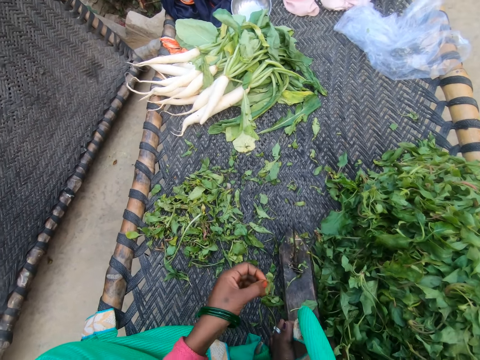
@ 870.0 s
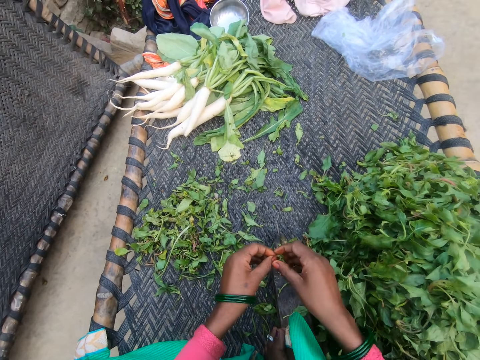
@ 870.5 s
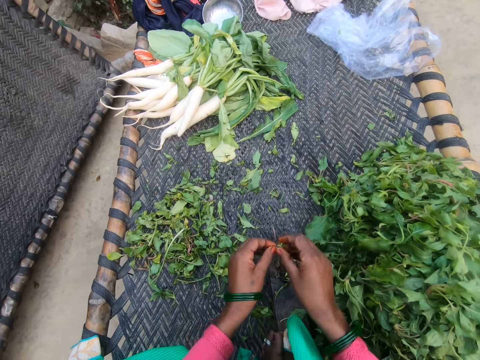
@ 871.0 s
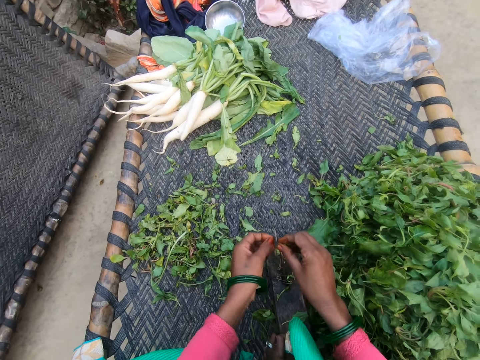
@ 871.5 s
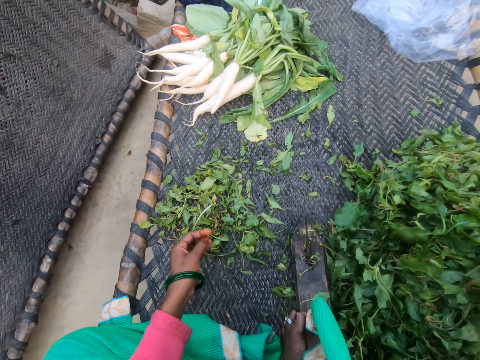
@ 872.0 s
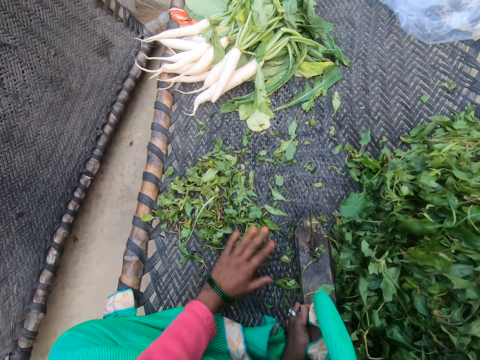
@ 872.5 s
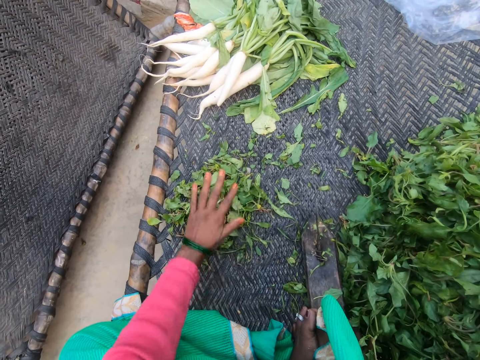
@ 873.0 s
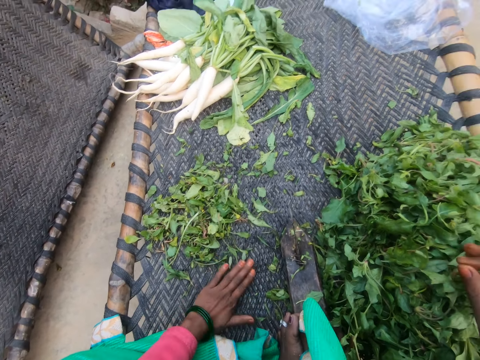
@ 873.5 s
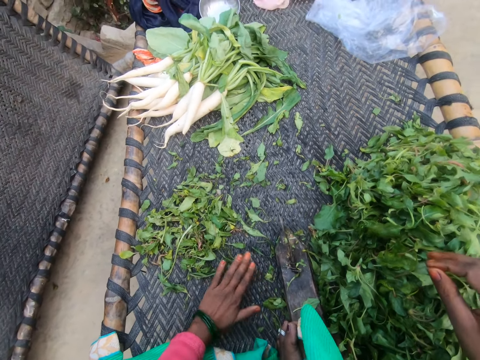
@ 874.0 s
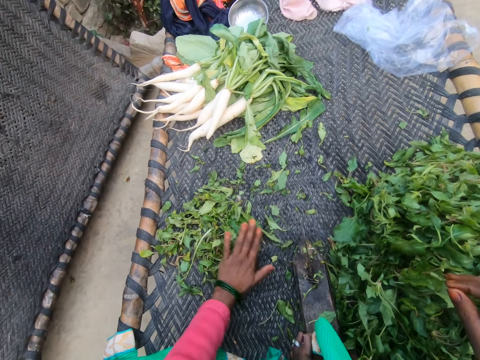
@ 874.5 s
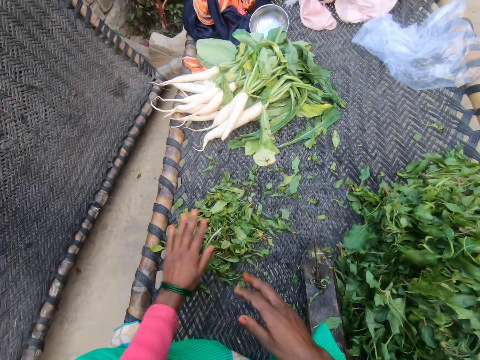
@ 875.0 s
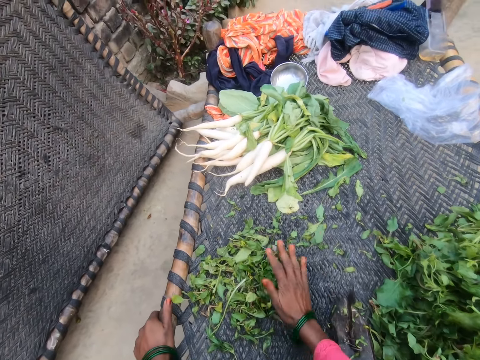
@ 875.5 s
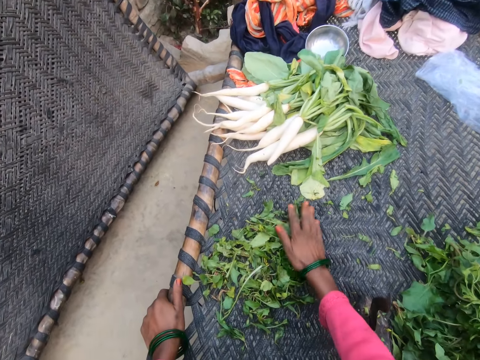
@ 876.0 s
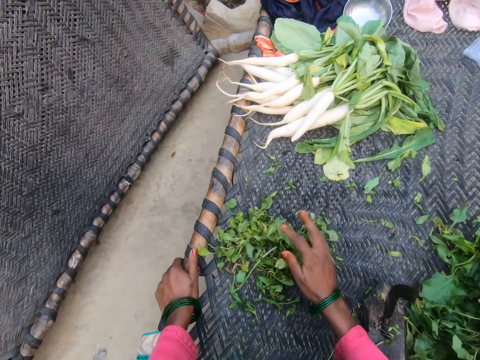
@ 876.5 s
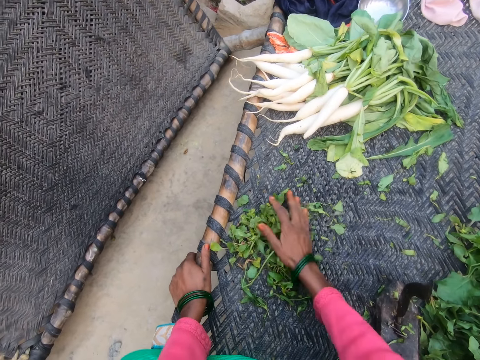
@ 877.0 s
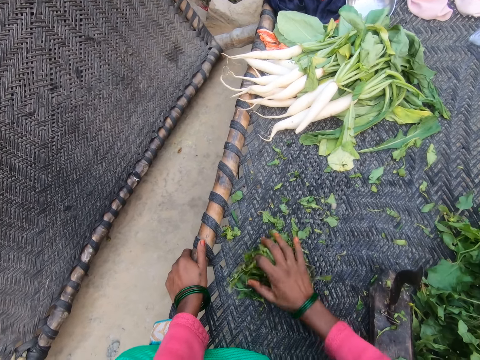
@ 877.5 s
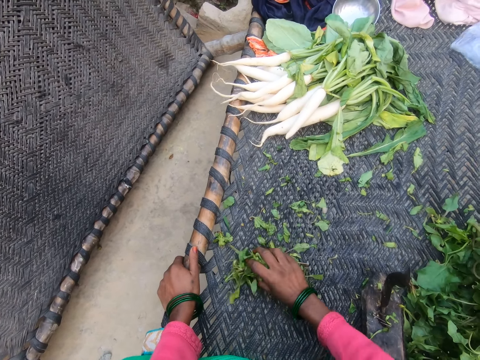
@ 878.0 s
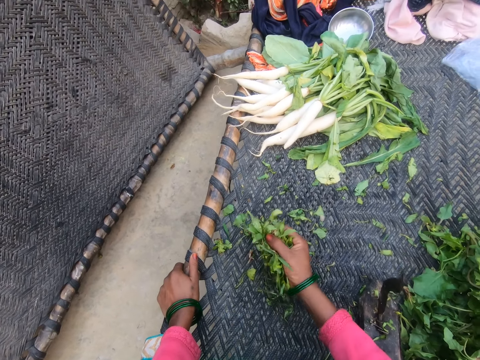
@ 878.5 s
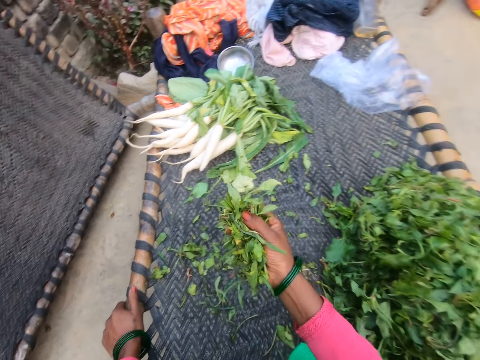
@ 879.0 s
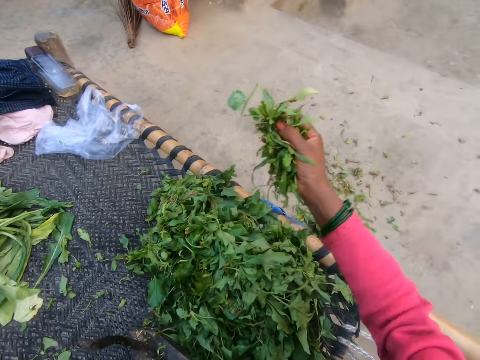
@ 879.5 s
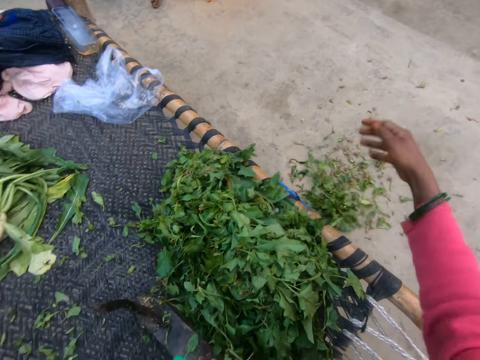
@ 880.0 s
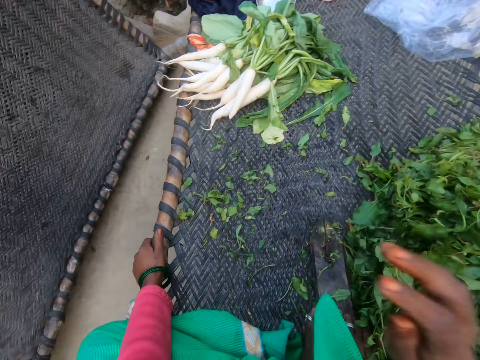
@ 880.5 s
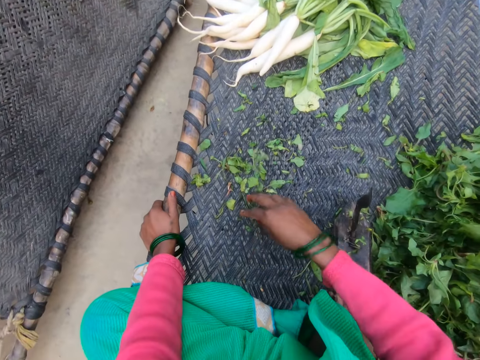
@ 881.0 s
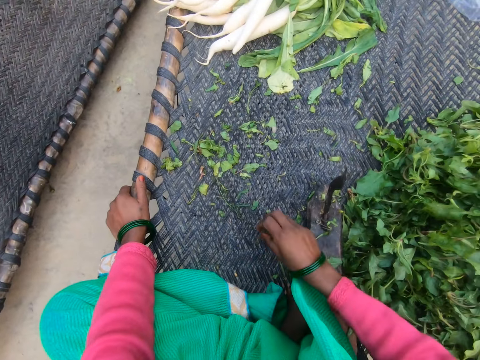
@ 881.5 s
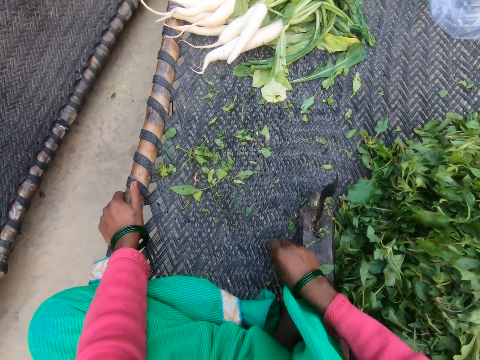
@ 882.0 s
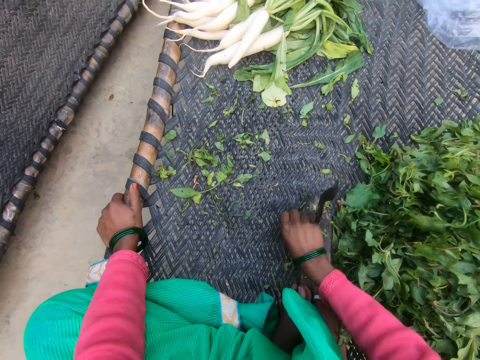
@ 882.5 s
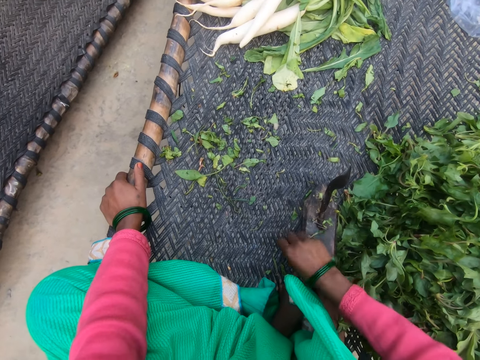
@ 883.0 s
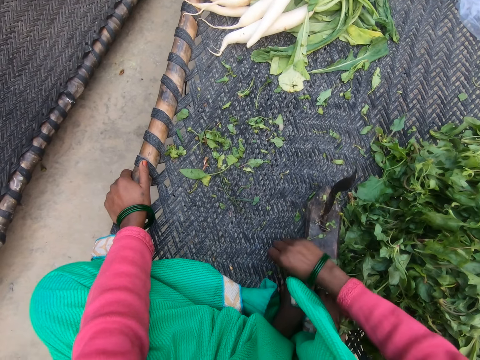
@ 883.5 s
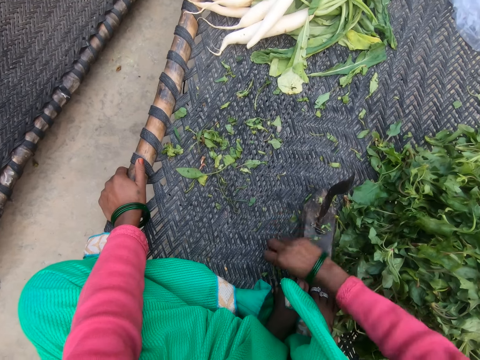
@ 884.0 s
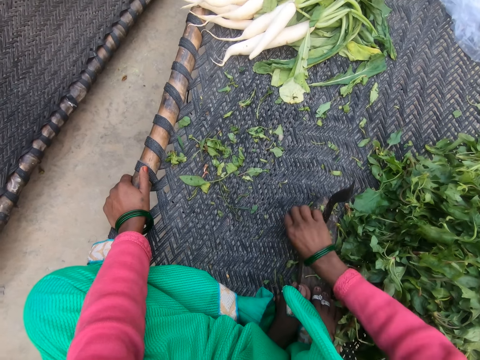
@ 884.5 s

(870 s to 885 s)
The camera wearer drops plucked leaves on a heap of leaves. They pluck vegetable leaves. They remove the stalk from an object. They drop plucked leaves on the heap of leaves on the table. They put the object together. They dust the surface with palms. They pick the object. They gather the remnant of plucked vegetables. They throw the remnant on the ground. They put the object together.

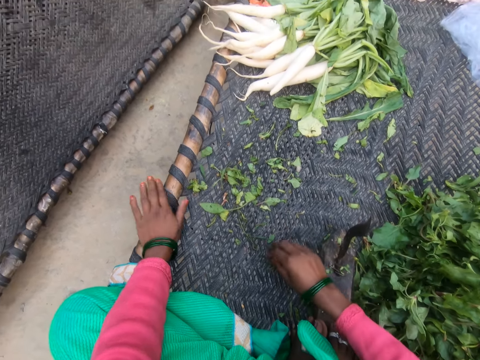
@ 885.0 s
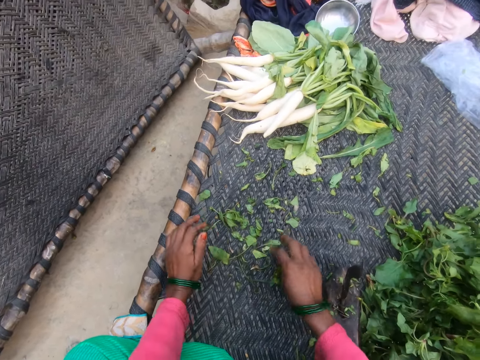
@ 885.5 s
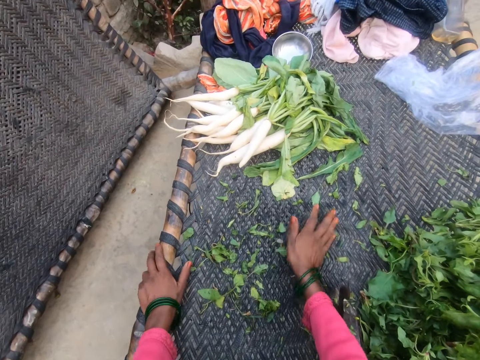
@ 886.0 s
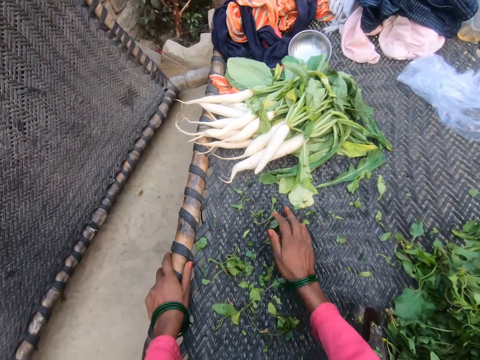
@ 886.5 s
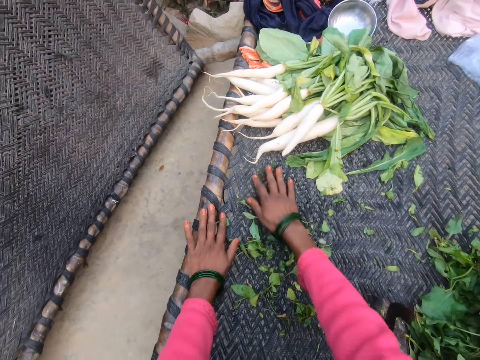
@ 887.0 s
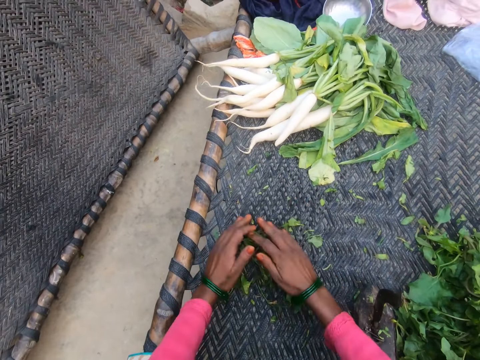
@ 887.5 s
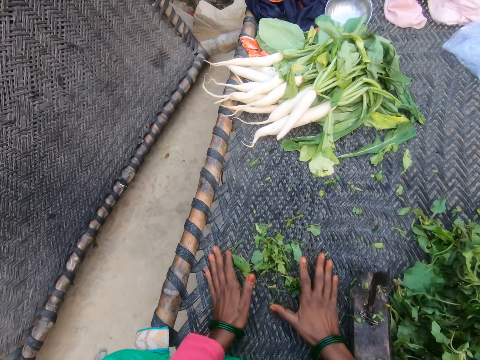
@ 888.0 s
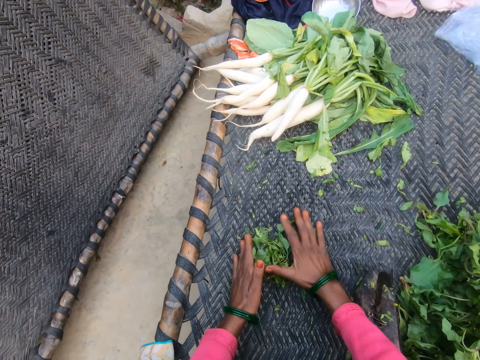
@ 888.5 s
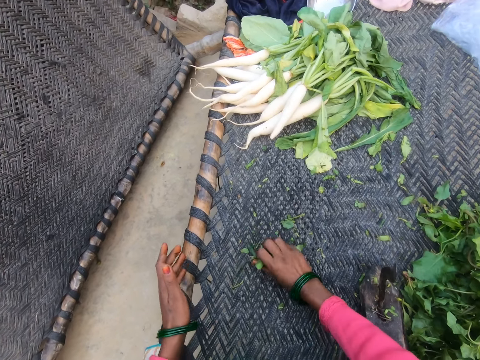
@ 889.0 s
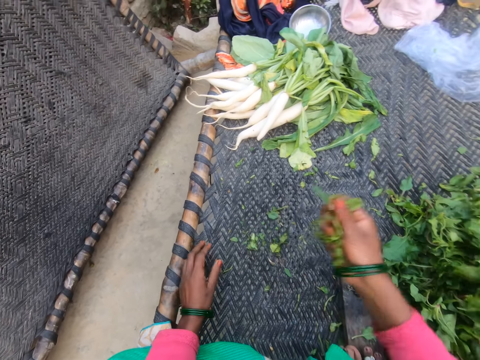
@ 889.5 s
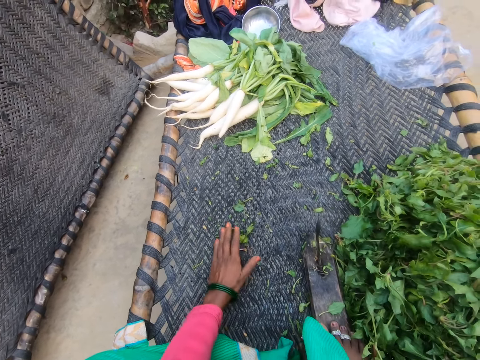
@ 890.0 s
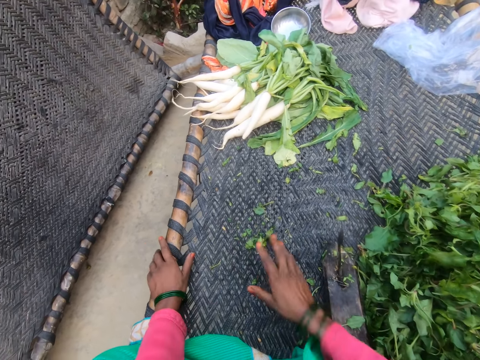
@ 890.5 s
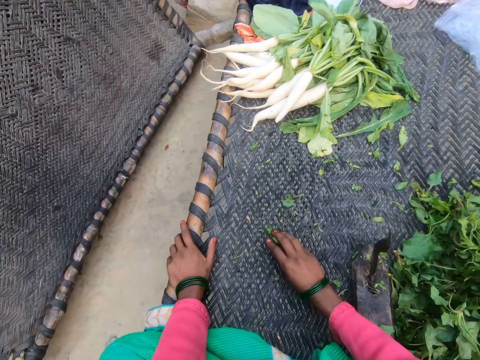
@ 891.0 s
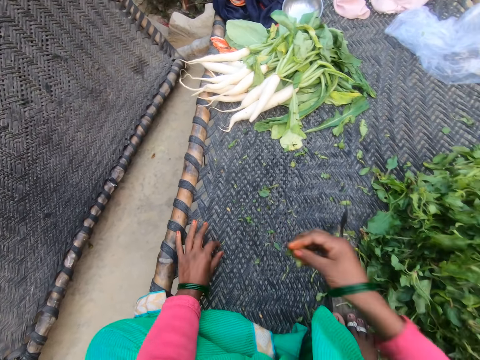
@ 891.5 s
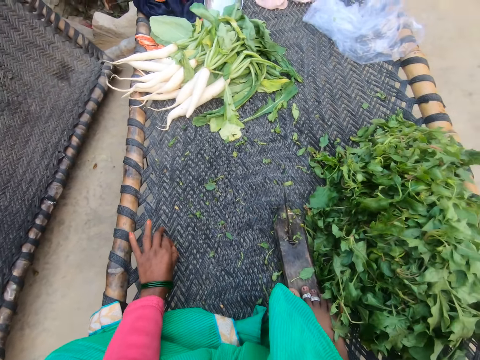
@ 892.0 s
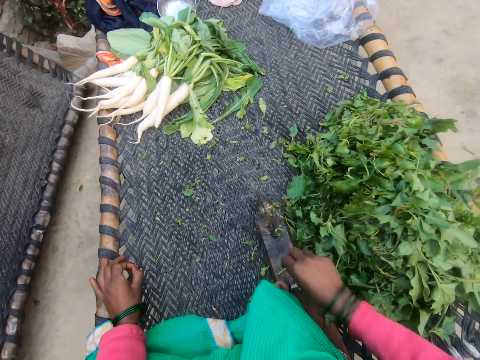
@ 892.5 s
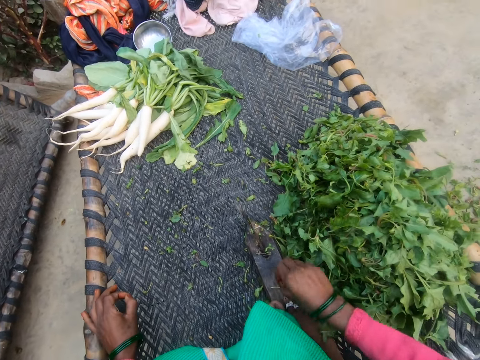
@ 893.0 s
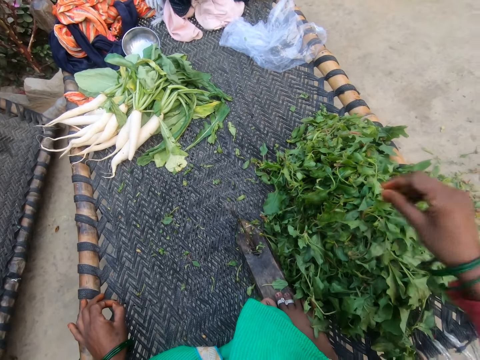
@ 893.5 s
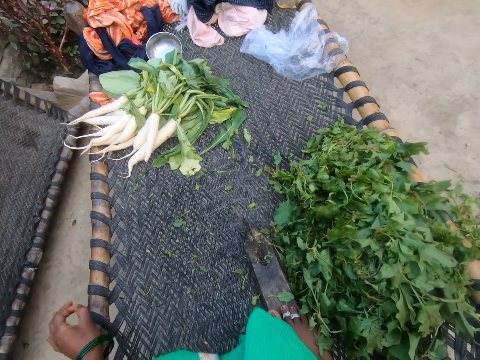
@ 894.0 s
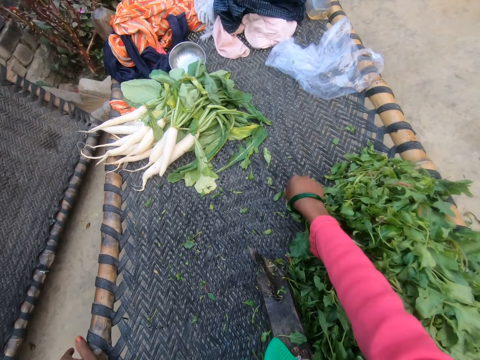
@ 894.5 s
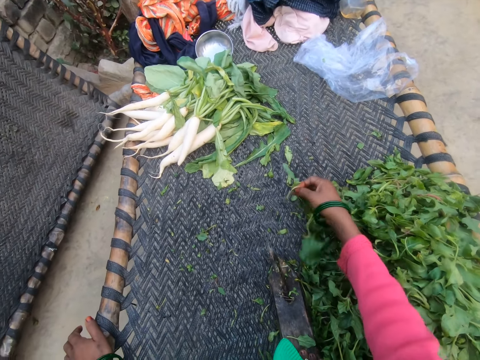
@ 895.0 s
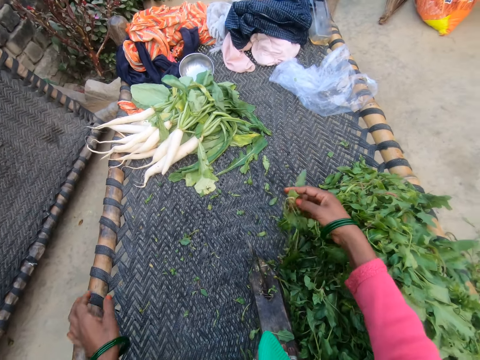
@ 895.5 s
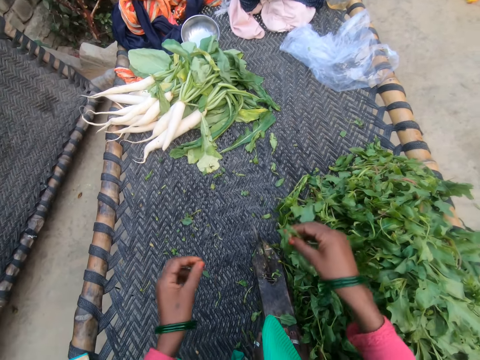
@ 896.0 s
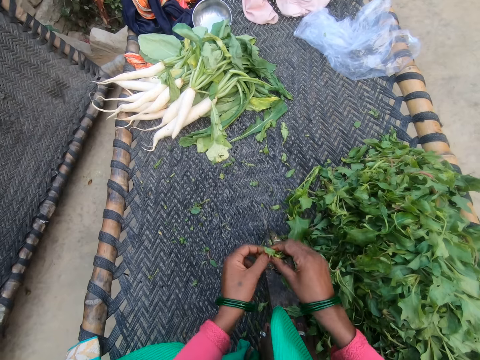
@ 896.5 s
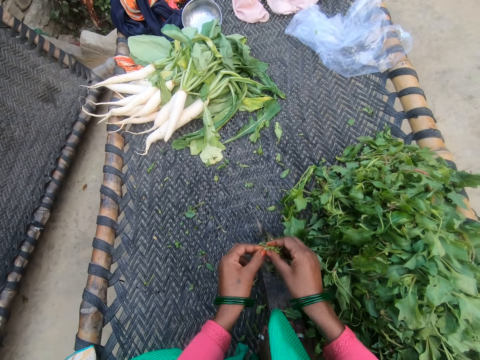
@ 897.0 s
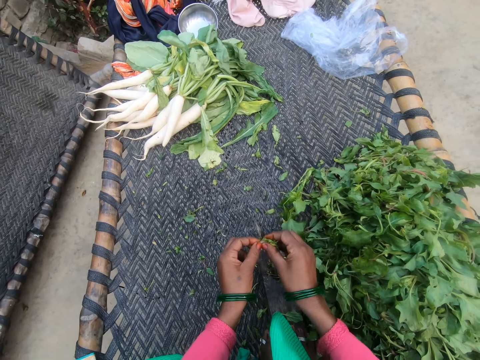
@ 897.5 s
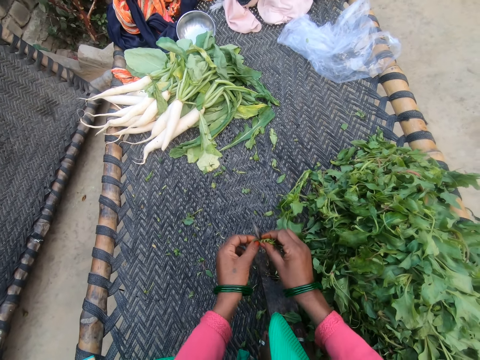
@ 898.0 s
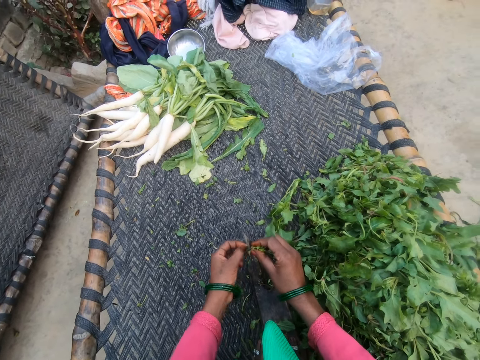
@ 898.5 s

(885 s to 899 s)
The camera wearer gathers the remnant of plucked vegetables. They pick an object. They throw the object on the floor. They pick the object. They throw the remnant on the ground. They pick the stalk. They throw the stalk on the floor. They pick the object, hold the object and remove the stalk from the object. They pluck vegetable leaves.
